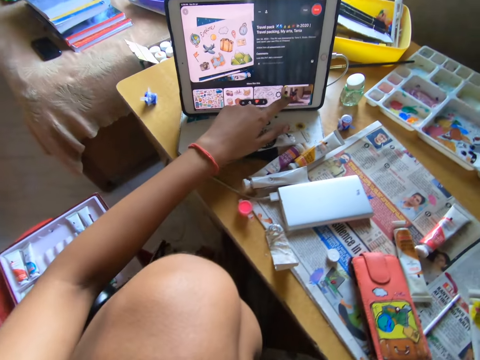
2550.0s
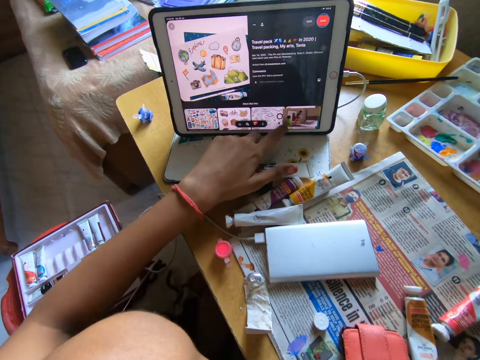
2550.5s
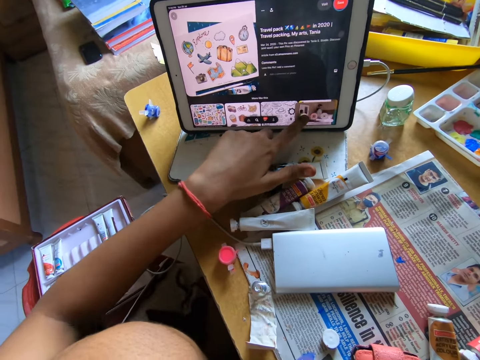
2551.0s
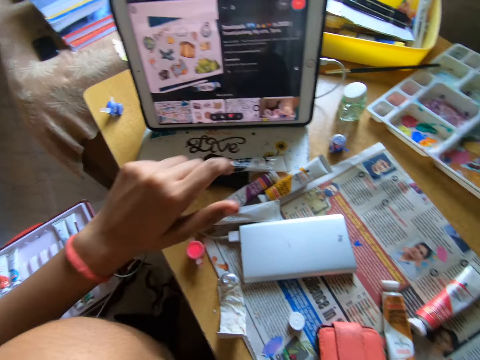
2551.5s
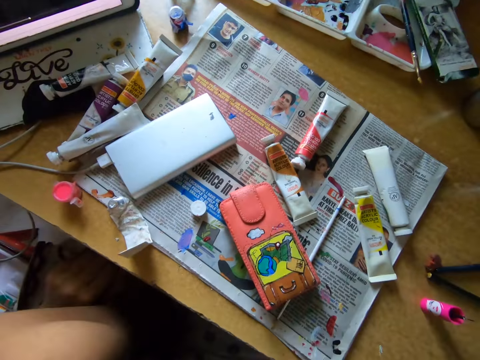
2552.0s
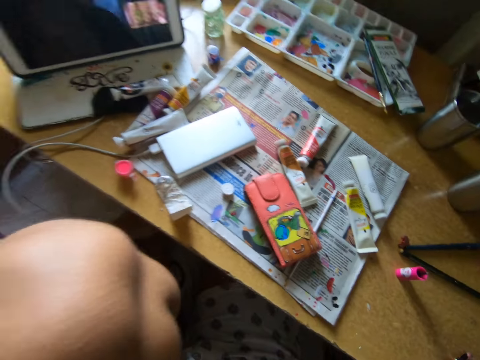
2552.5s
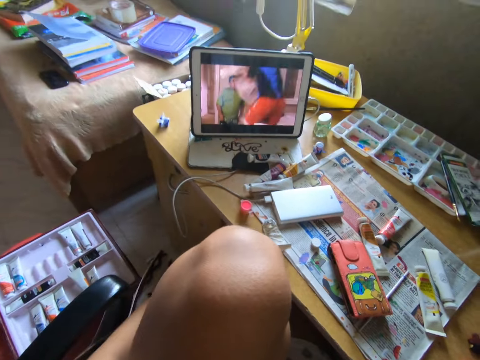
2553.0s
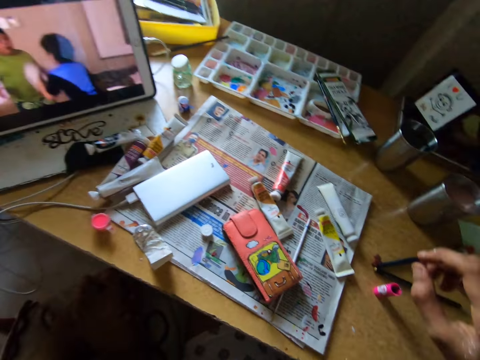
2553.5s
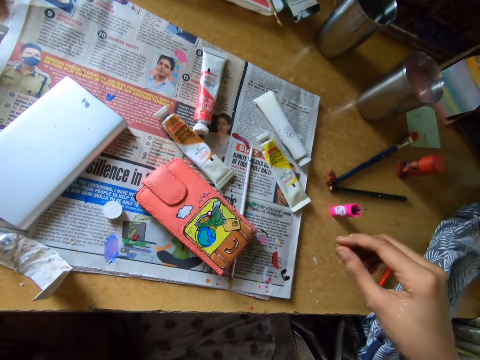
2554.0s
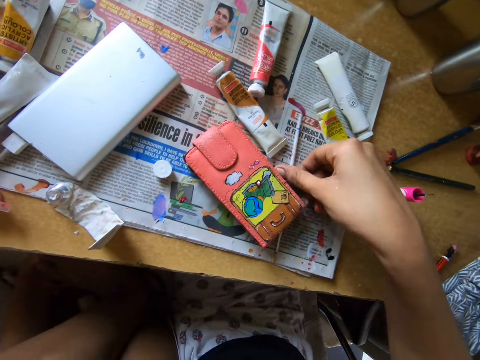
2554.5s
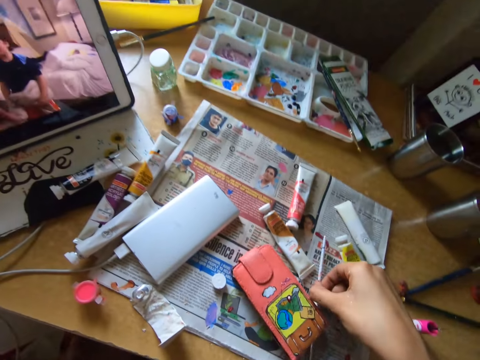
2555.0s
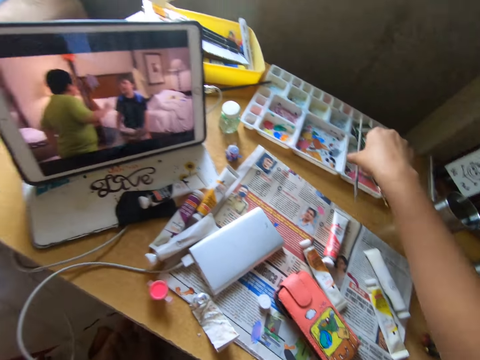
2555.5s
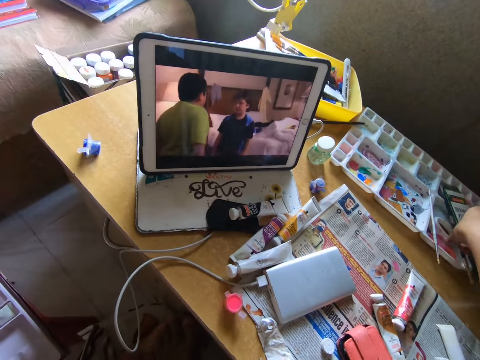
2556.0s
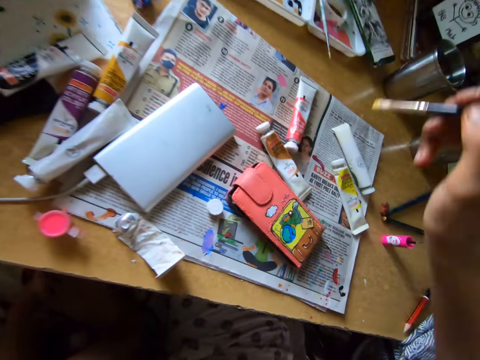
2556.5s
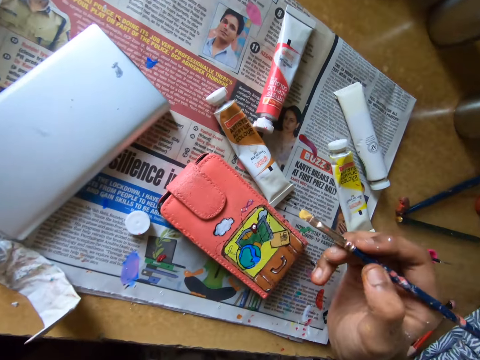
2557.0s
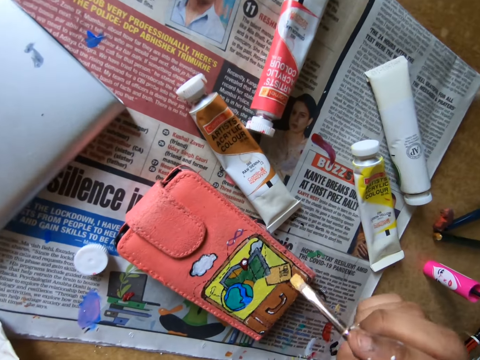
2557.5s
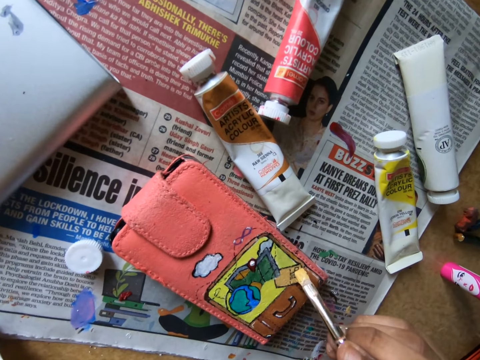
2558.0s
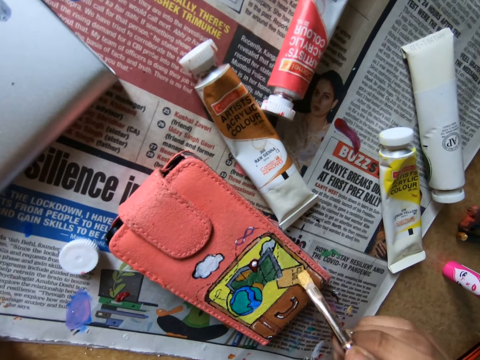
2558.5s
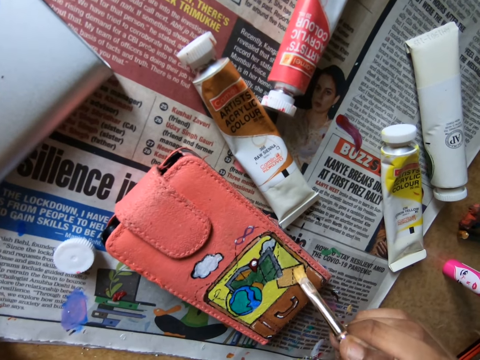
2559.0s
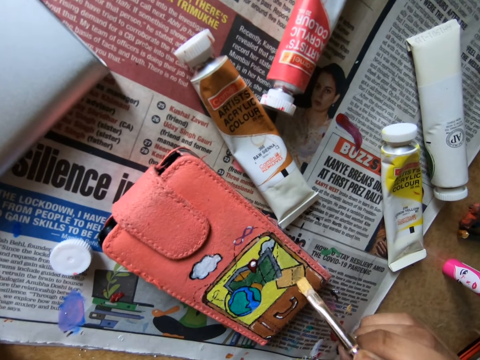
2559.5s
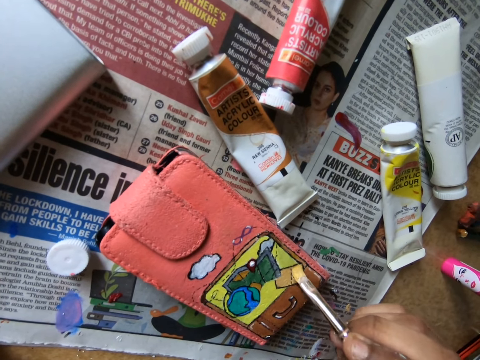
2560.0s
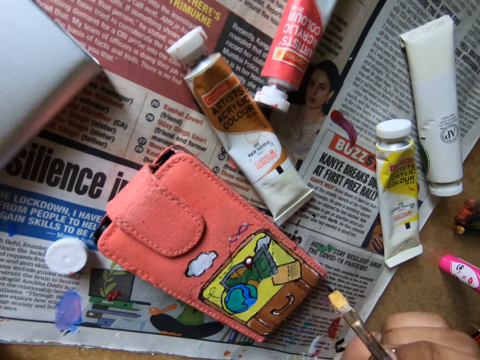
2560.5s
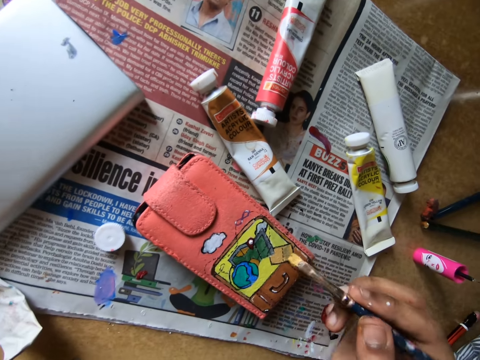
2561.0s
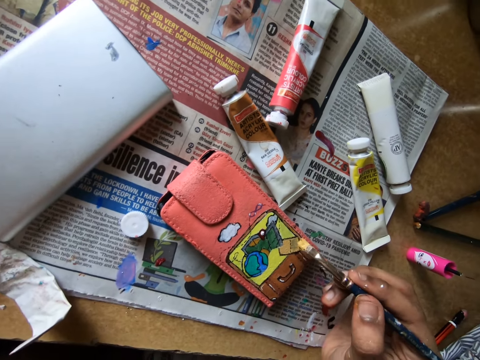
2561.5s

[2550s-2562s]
The camera wearer looks at a tablet on the table. They scroll on the tablet with the left hand. They touch the tablet. They look around. They pick up a pencil brush from the newspaper. They put the pencil brush on a paint tray, pick the pencil brush from the paint tray, and apply paint on a wallet with the pencil brush.

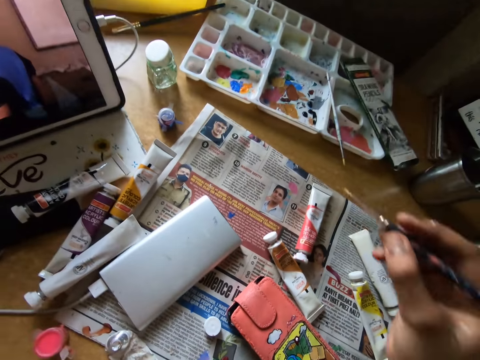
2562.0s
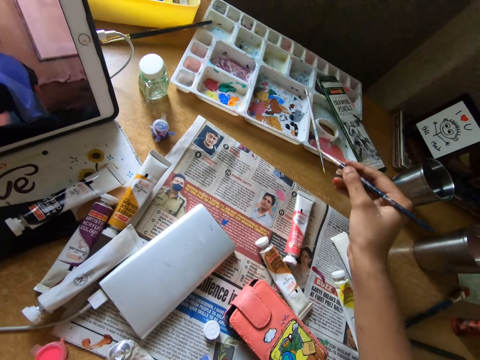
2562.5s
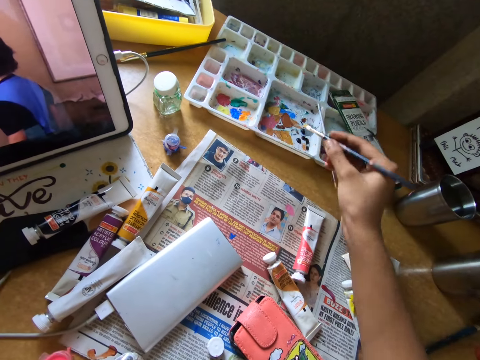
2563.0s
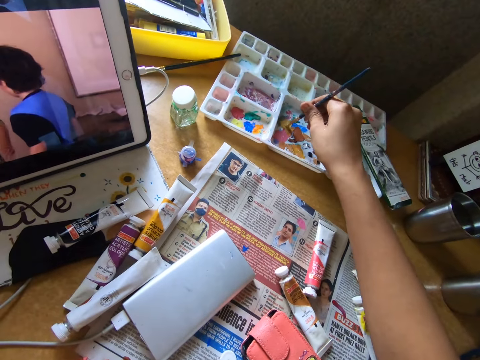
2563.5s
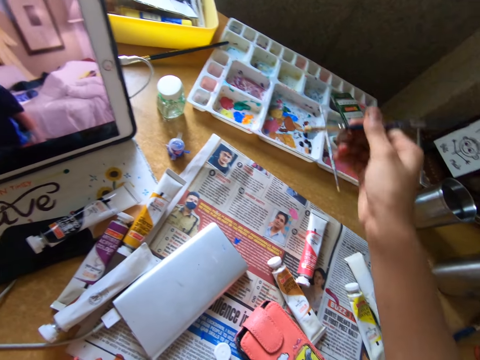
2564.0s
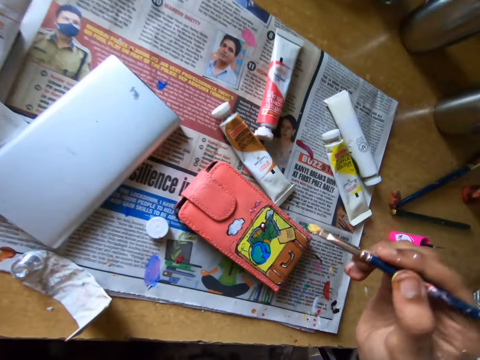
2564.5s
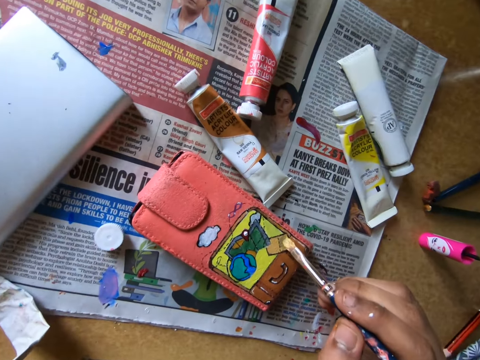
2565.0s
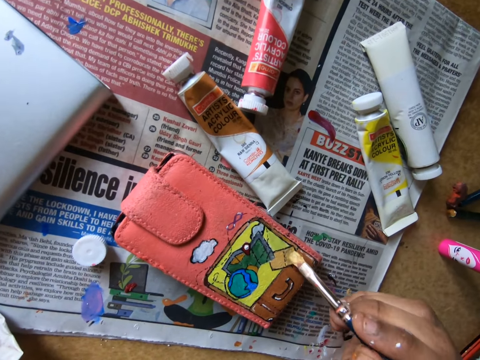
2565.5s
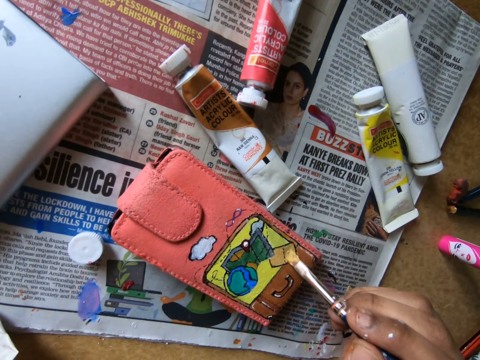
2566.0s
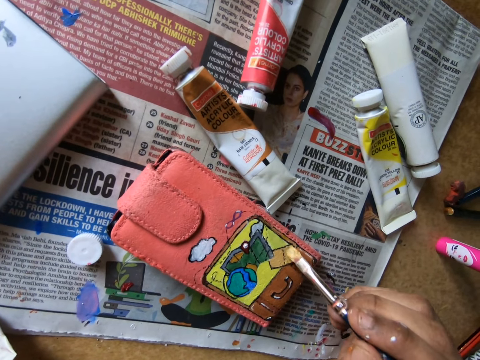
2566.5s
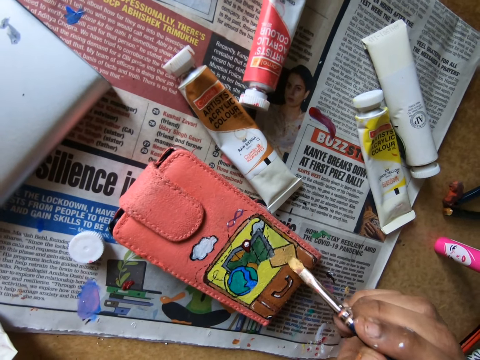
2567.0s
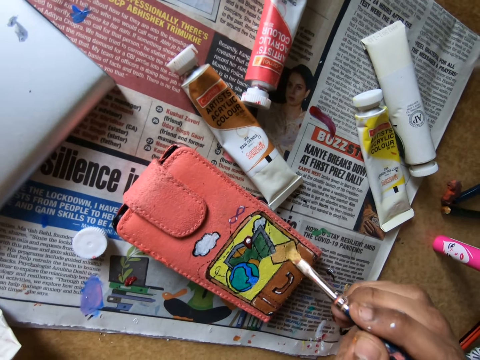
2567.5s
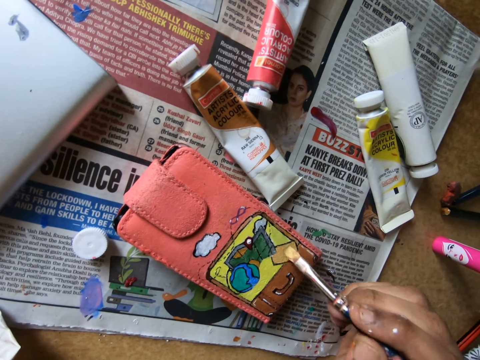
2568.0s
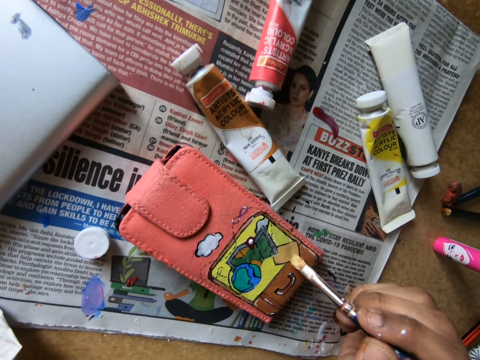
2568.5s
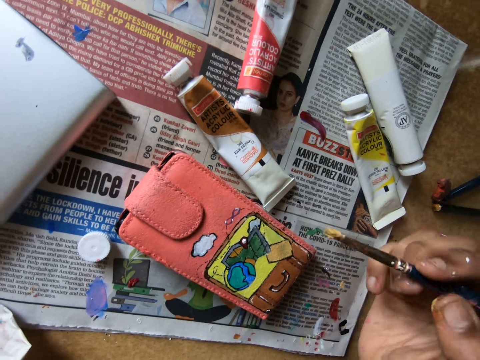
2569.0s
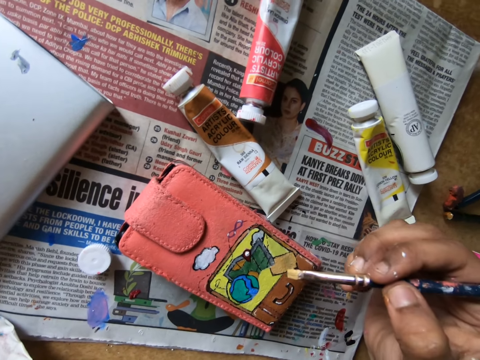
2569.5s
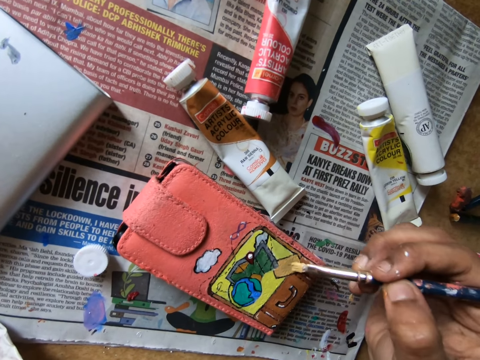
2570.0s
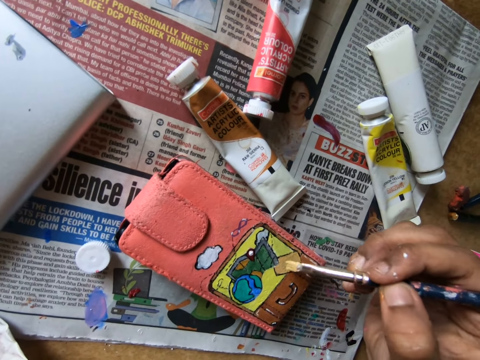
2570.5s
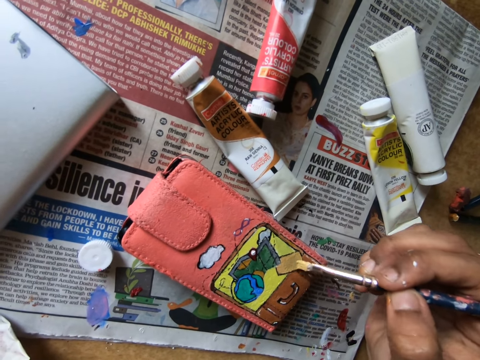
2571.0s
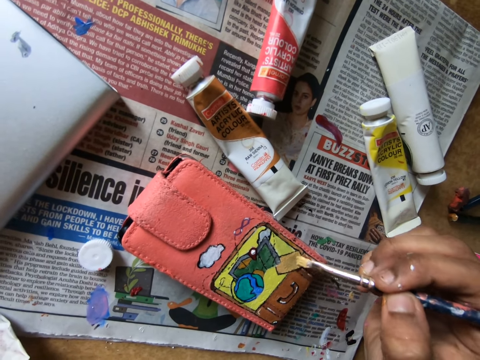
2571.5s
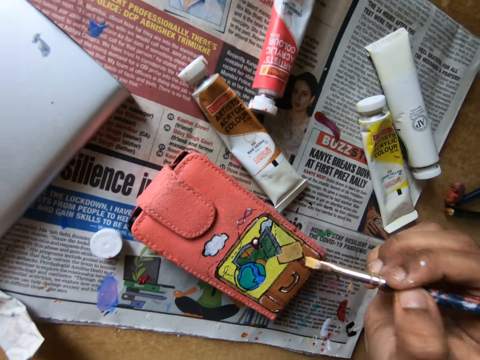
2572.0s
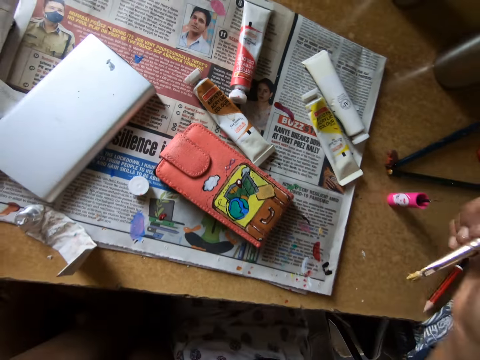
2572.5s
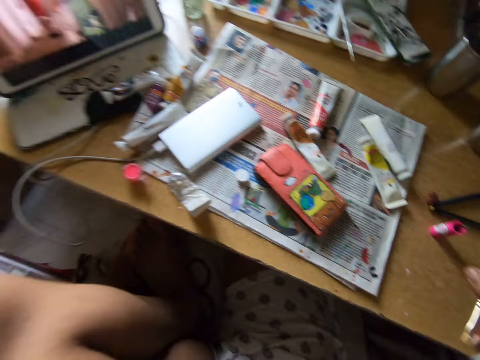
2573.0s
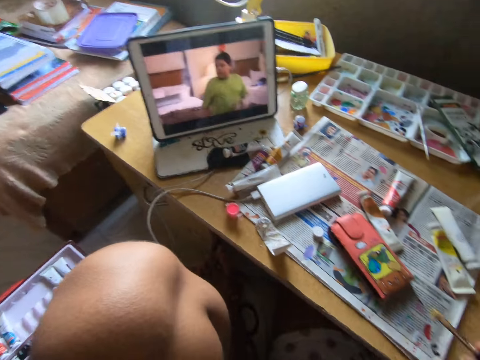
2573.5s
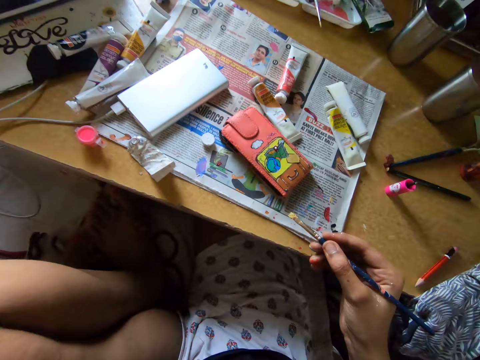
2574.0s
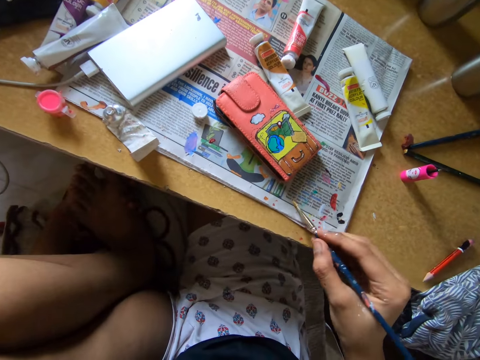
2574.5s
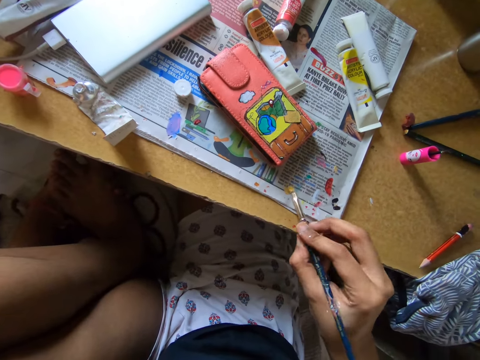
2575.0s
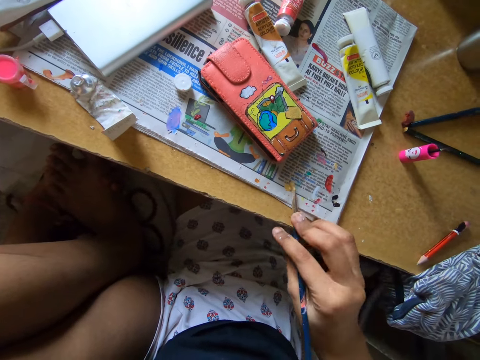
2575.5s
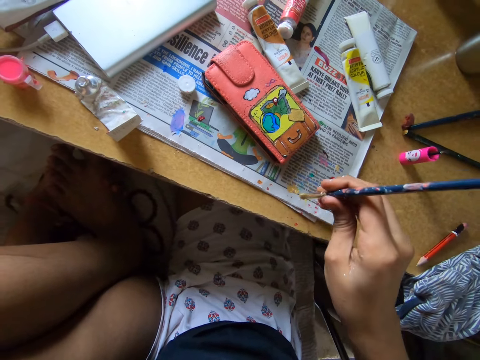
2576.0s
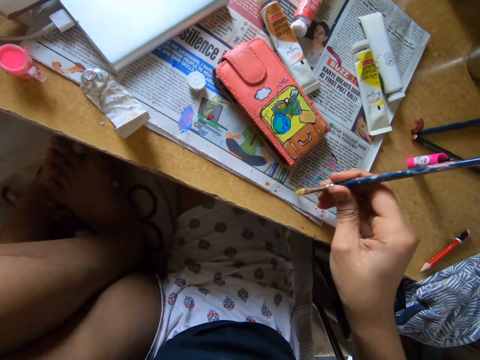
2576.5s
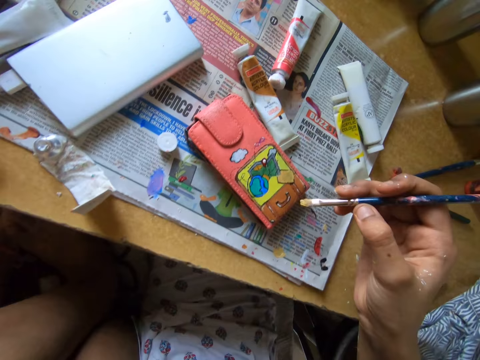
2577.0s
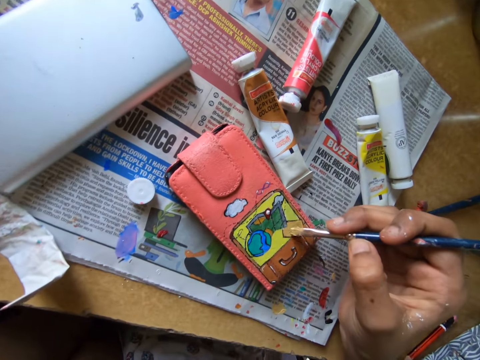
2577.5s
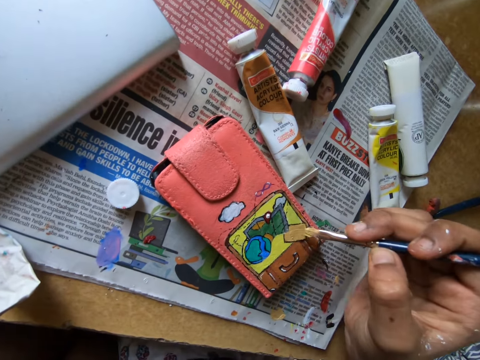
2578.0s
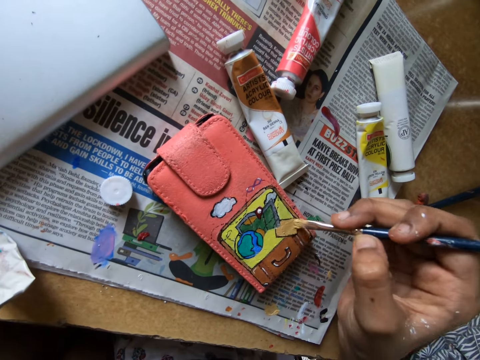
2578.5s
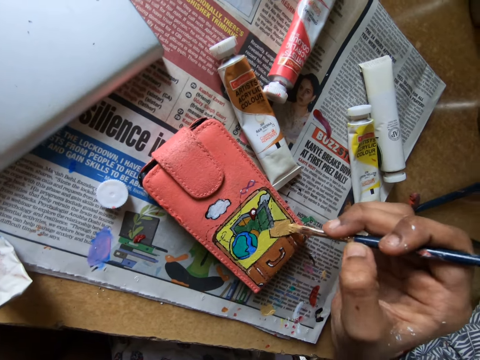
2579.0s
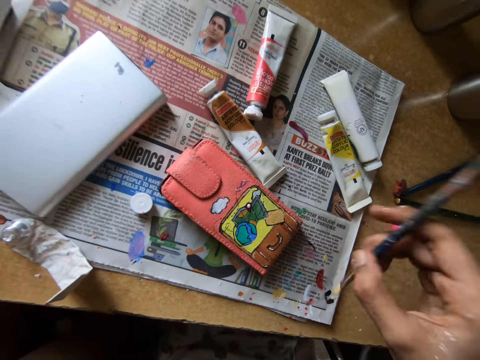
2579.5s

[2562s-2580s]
The camera wearer takes colors from the painting container. They rub a pencil brush on a paint tray. They apply paint on a wallet with the pencil brush. They put a painting brush on the table. They look at a tablet on the table. They wipe the pencil brush on the newspaper. They press the painting brush on the table. They apply paint on the wallet with the pencil brush.
